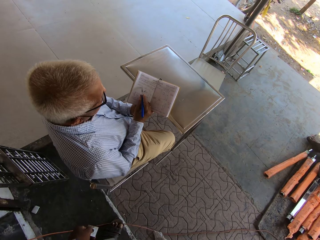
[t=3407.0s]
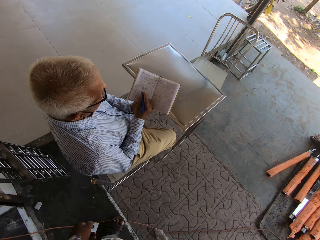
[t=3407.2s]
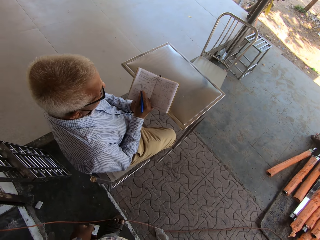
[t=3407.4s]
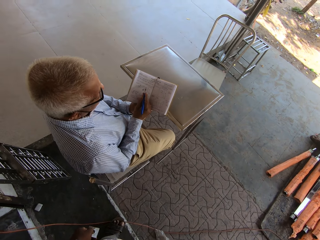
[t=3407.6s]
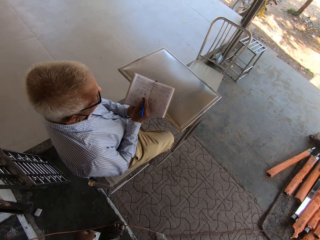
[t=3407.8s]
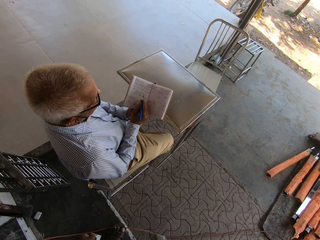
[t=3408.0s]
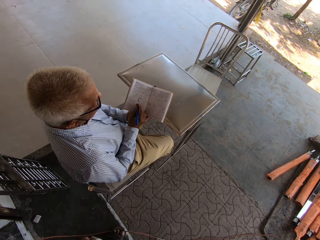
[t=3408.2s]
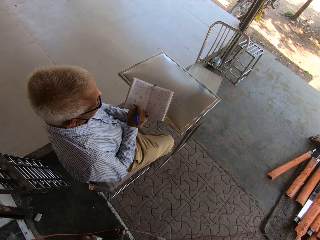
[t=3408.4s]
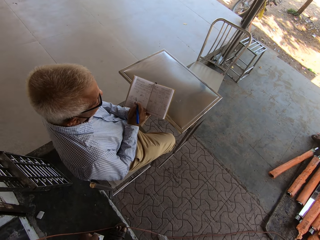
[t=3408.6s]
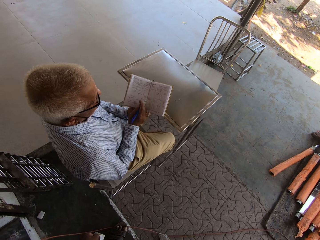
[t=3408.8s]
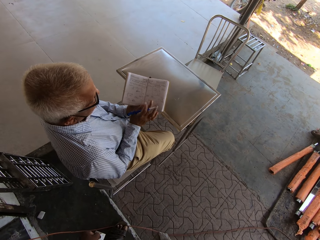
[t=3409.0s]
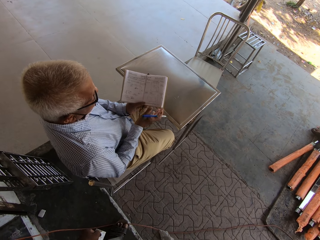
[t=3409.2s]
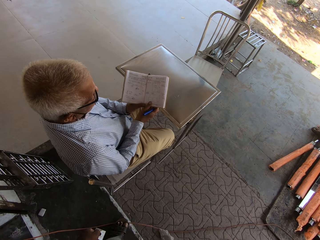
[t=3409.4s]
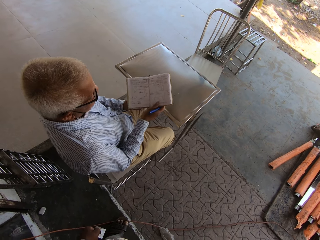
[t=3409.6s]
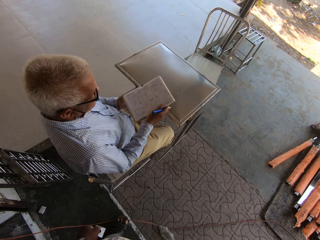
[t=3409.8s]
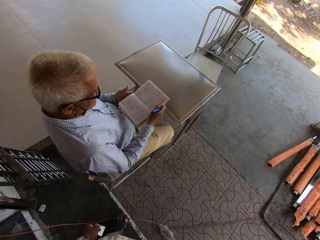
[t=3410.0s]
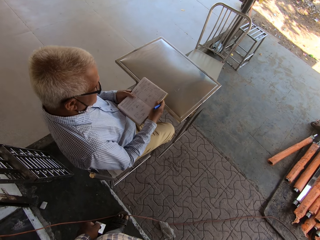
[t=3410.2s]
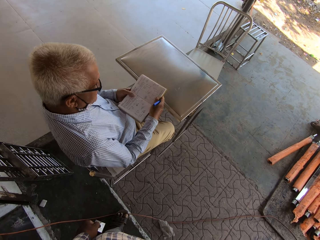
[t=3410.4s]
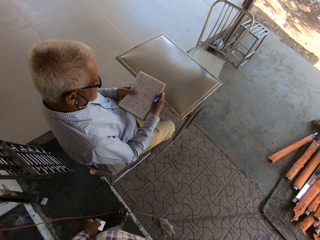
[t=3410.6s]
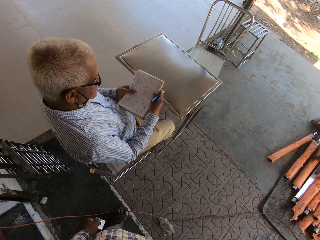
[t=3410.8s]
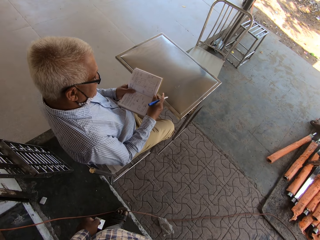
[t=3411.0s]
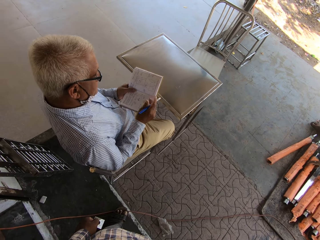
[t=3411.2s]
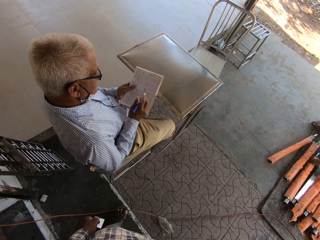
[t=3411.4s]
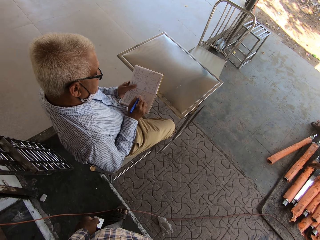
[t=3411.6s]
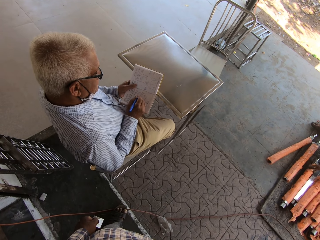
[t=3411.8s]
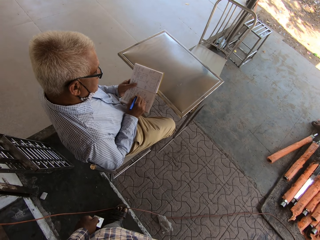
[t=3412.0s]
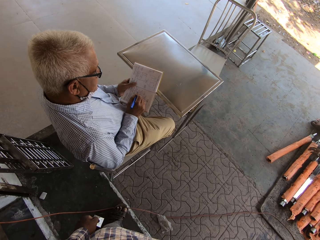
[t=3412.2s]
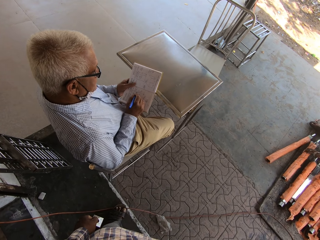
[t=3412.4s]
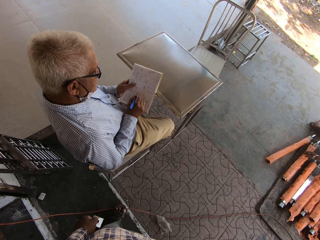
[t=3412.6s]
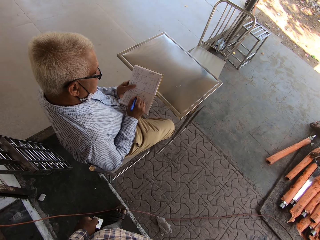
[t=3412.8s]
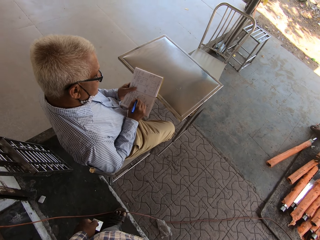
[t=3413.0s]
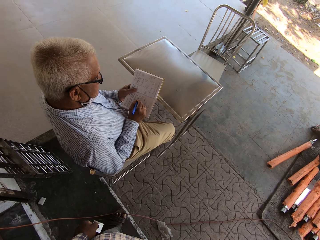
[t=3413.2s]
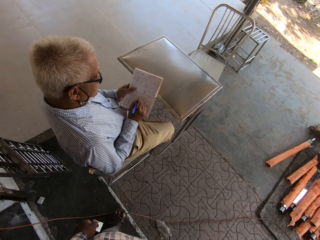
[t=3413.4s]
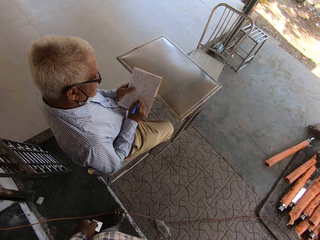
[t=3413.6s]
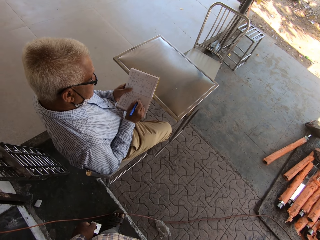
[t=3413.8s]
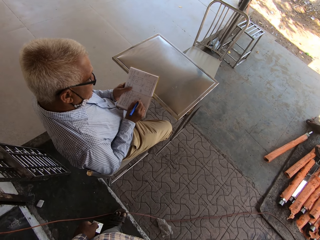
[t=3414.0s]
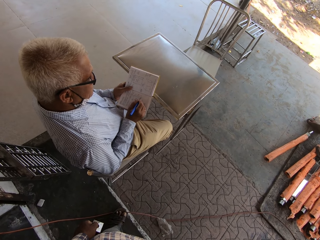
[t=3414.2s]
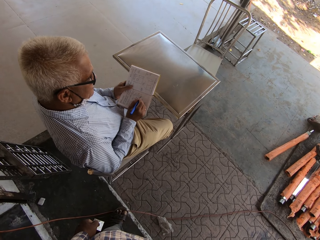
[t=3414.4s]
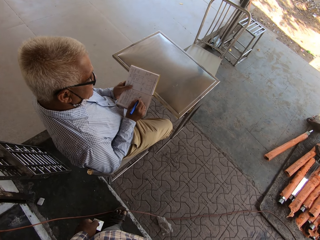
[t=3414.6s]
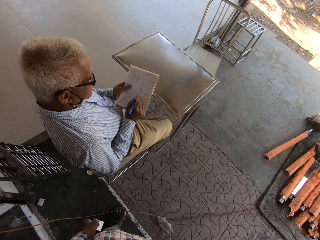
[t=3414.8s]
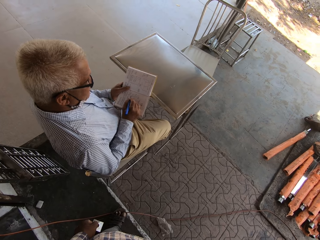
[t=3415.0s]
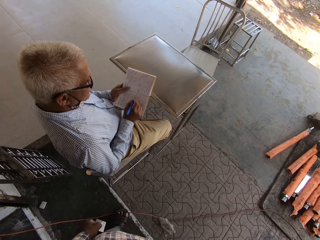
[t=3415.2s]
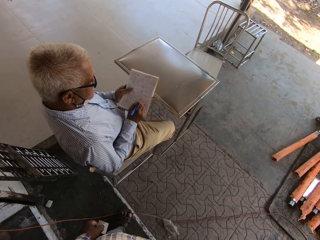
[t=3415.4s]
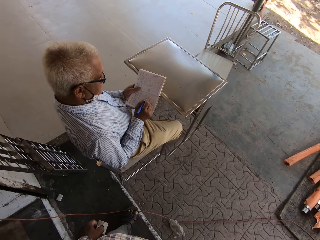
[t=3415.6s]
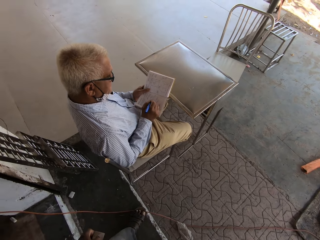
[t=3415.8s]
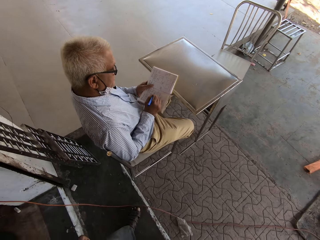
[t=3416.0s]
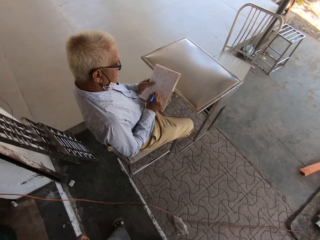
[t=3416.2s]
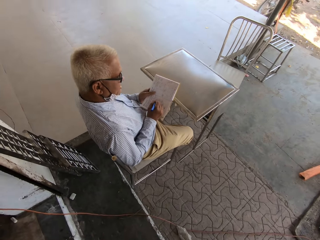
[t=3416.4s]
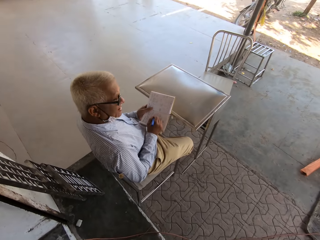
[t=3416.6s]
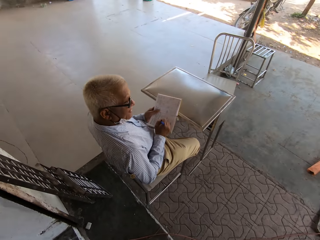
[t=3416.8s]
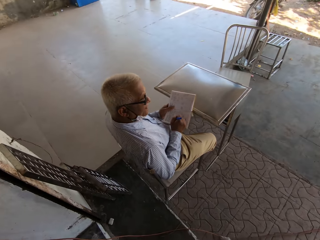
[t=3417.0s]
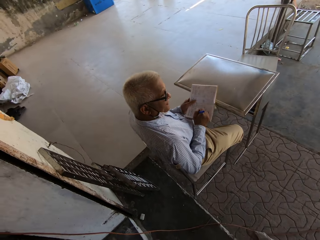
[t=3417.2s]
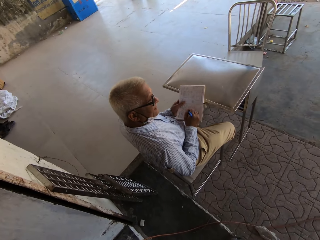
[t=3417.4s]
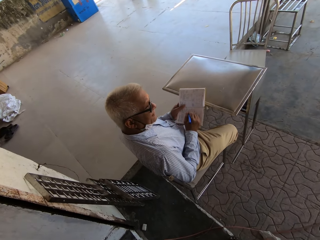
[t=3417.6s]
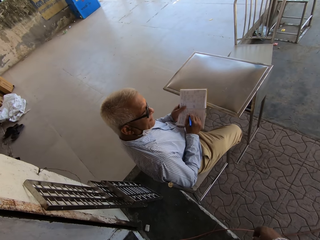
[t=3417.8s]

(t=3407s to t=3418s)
The man holds the book with both hands. He holds the book with his right hand. He holds the book with both hands. He holds the book with his left hand. The camera wearer interacts with the man. The man writes on the book with the pen in his right hand.

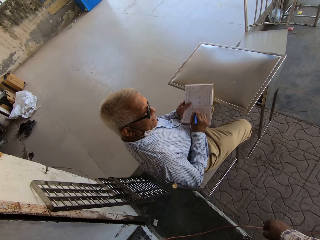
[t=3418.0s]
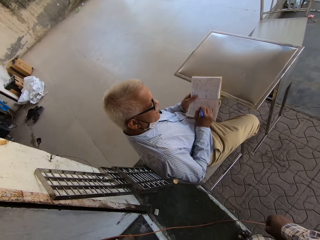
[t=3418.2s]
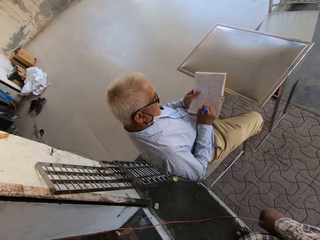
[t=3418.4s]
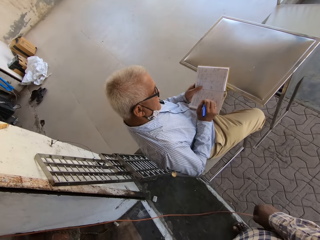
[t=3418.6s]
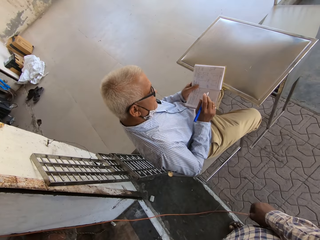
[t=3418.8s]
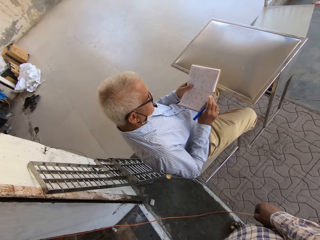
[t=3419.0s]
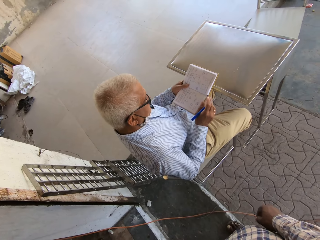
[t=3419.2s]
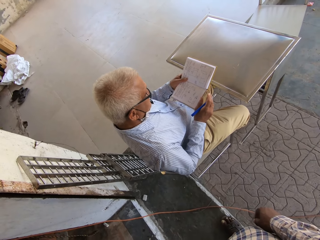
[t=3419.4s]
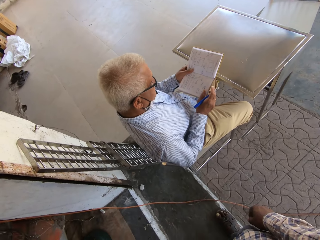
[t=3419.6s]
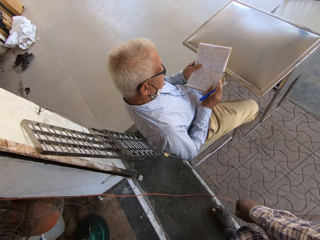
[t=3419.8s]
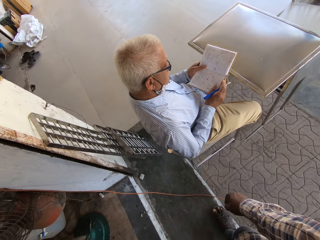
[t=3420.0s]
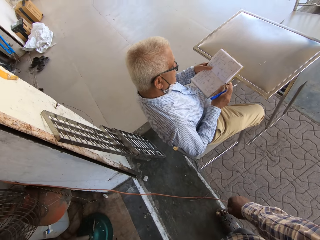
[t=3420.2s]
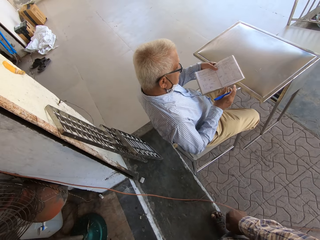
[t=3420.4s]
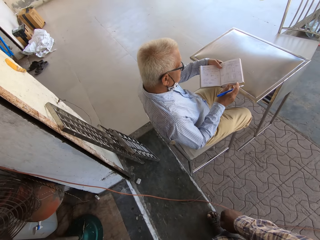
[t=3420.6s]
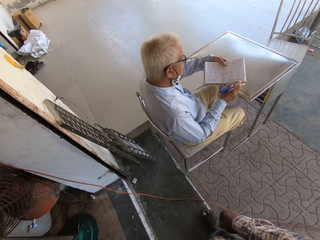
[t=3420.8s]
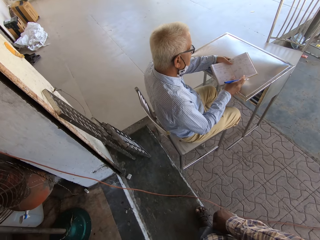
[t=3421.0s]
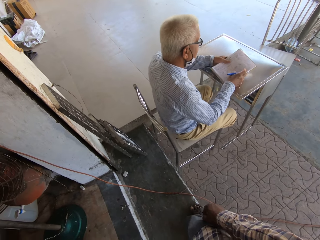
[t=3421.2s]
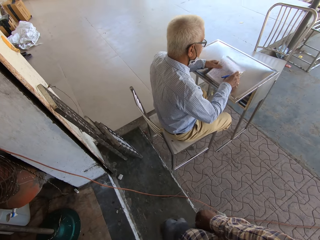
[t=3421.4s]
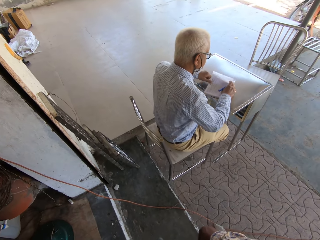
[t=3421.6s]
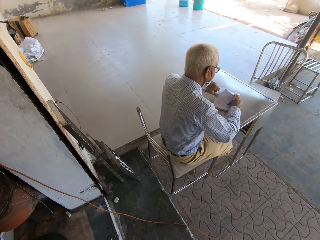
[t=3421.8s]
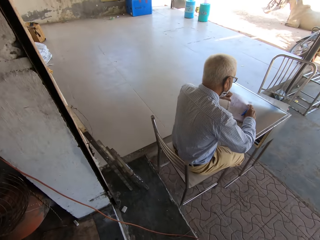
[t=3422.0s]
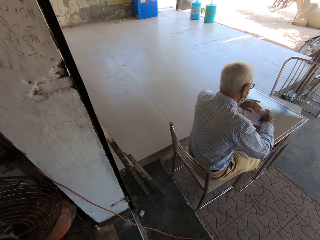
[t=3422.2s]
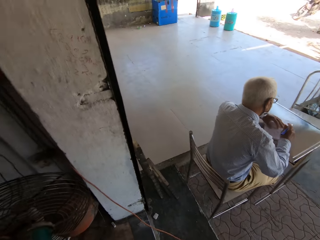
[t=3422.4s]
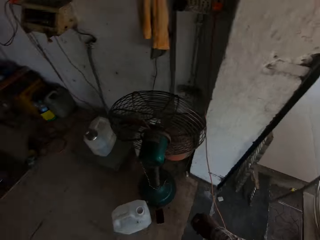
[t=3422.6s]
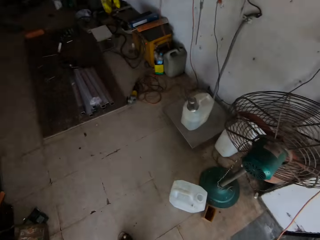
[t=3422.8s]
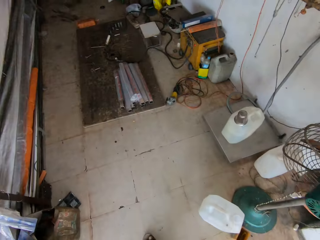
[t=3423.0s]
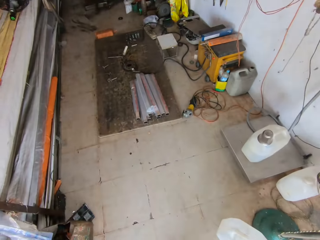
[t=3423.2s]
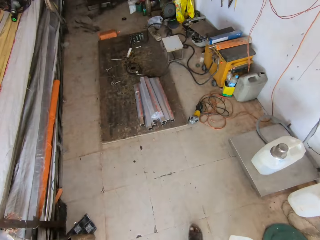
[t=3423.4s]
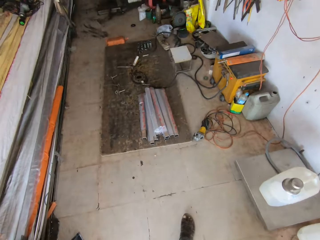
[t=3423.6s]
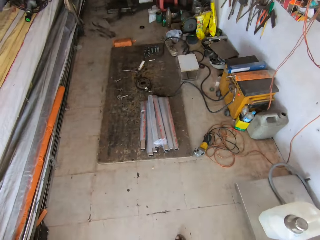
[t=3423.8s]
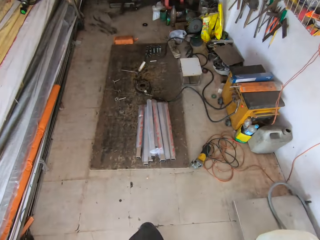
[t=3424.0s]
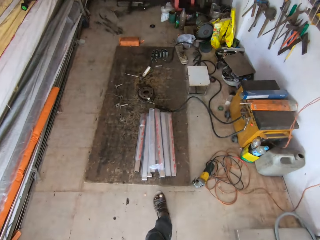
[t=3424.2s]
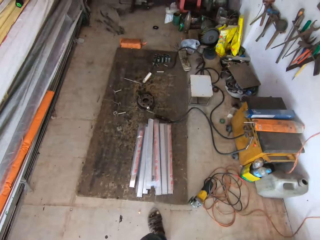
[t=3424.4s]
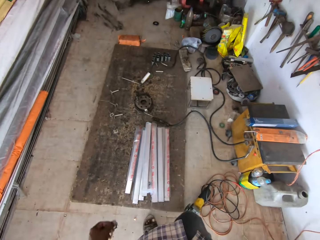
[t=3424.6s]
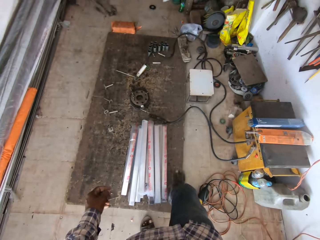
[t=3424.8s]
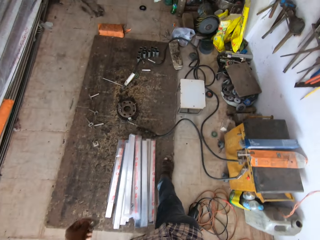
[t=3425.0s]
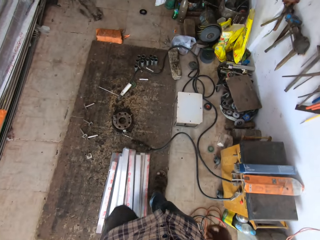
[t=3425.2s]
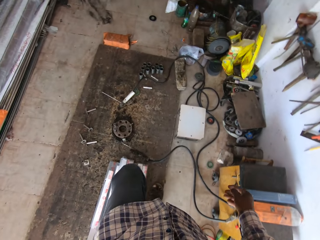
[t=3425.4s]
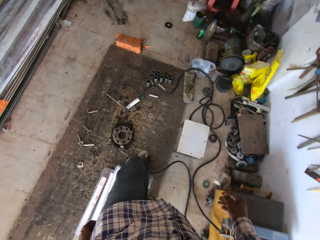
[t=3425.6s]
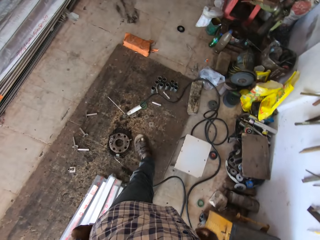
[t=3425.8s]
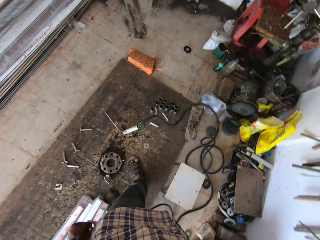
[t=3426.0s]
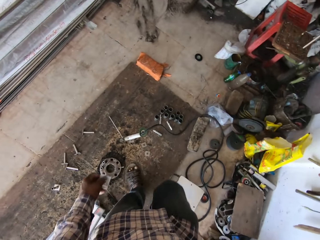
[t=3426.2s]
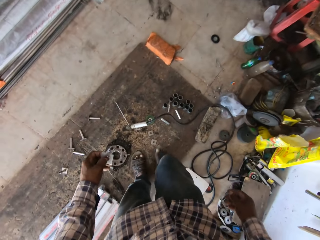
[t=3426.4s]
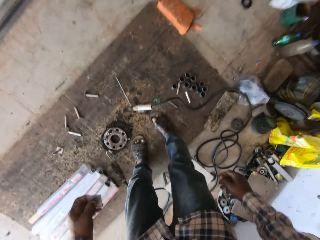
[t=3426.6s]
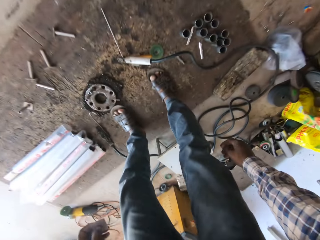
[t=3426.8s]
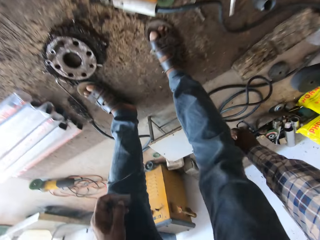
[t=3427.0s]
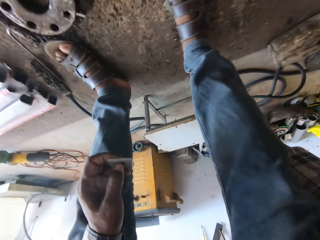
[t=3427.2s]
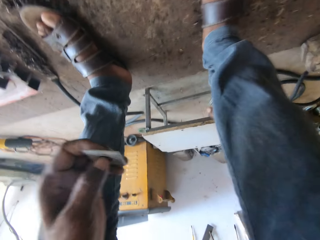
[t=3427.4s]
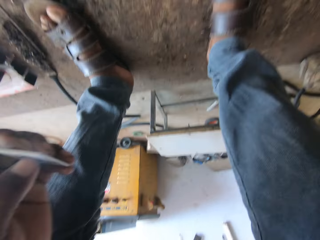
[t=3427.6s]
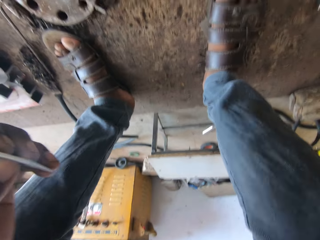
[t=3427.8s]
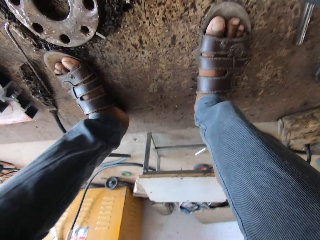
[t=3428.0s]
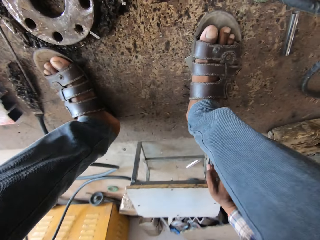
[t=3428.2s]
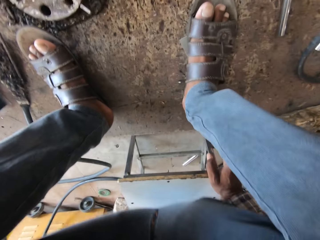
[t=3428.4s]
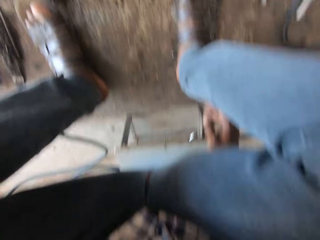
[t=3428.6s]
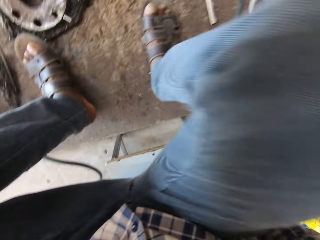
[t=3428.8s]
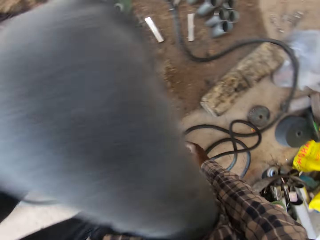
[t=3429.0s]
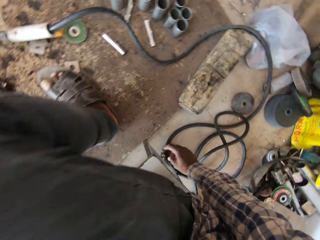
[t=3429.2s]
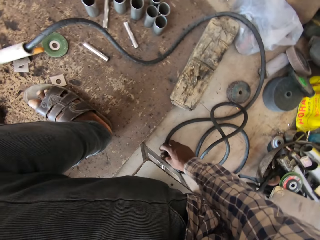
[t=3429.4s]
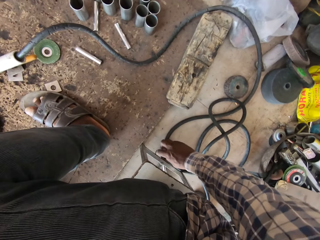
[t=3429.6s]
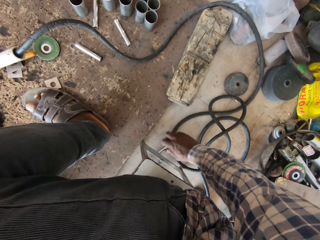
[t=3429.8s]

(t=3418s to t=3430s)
The man places the book on a table with both hands. The camera wearer starts walking. He adjusts a stool on the floor with his right hand. He sits down on the stool.
